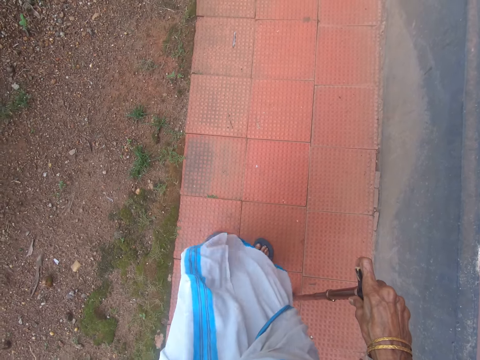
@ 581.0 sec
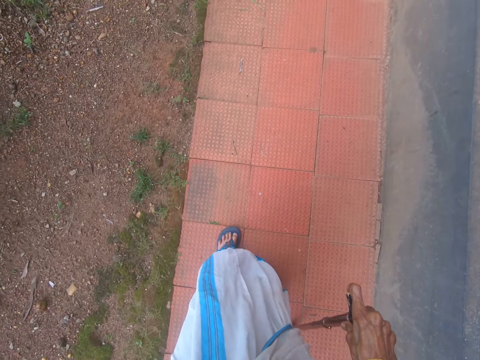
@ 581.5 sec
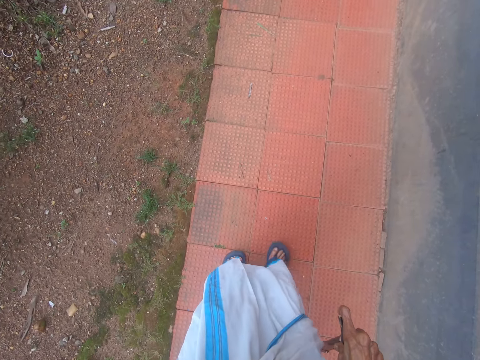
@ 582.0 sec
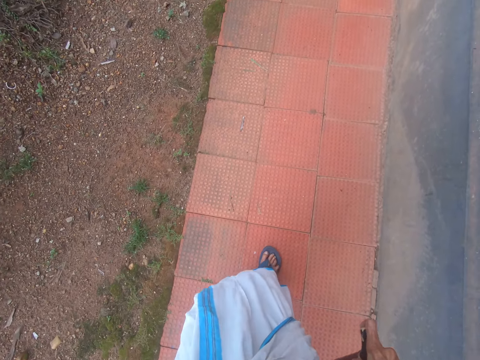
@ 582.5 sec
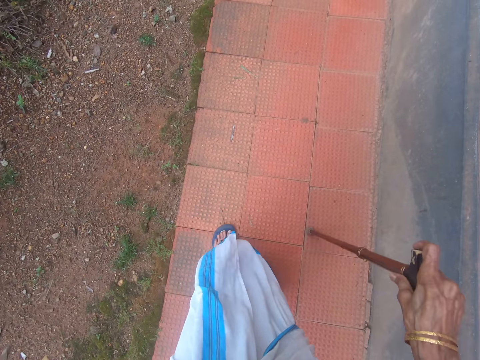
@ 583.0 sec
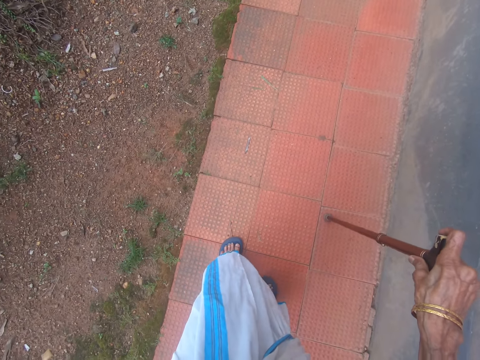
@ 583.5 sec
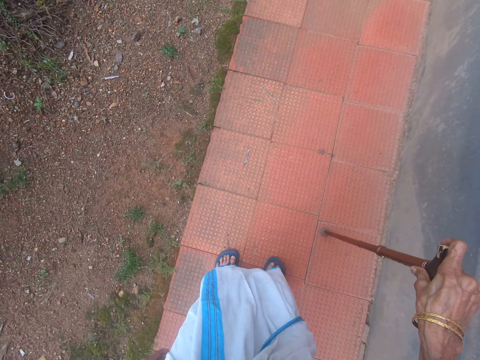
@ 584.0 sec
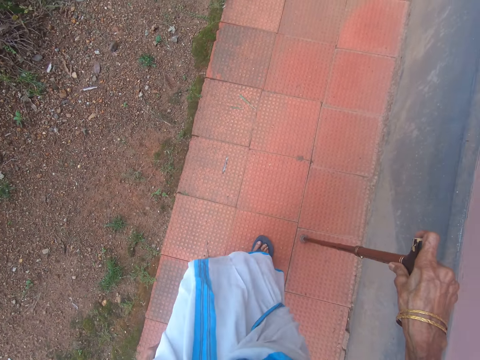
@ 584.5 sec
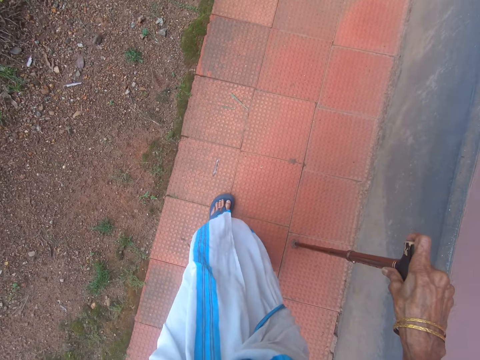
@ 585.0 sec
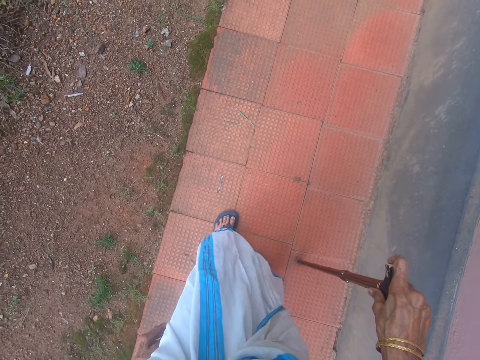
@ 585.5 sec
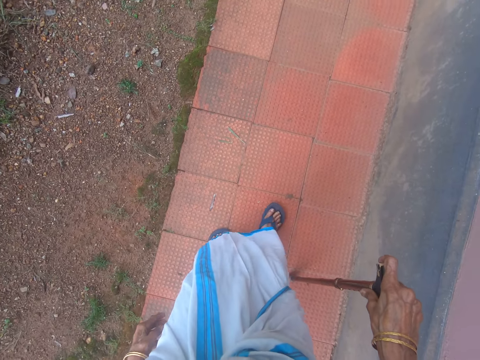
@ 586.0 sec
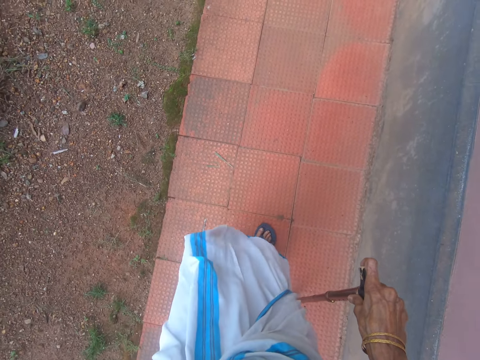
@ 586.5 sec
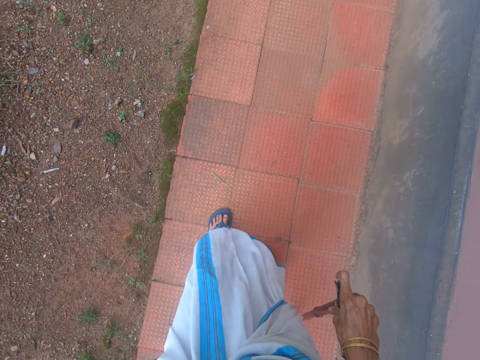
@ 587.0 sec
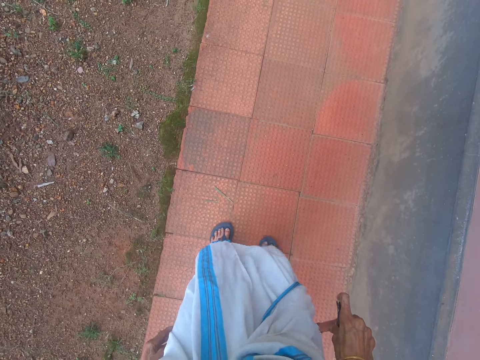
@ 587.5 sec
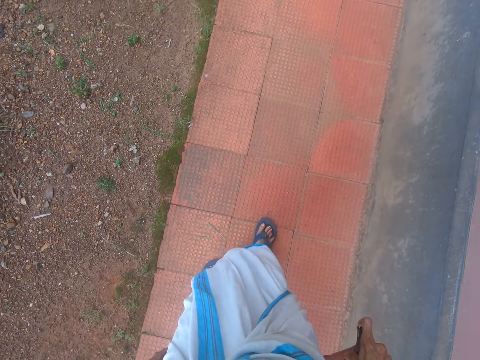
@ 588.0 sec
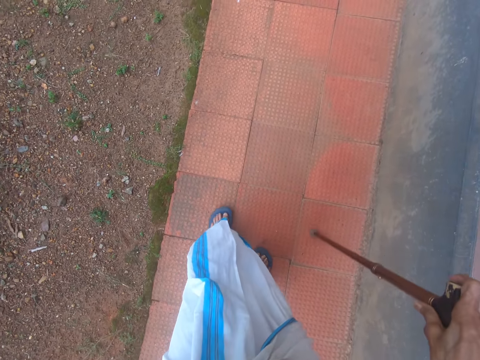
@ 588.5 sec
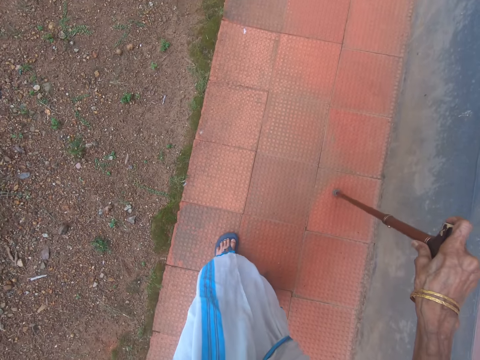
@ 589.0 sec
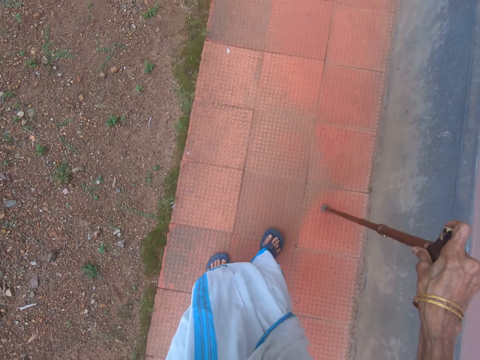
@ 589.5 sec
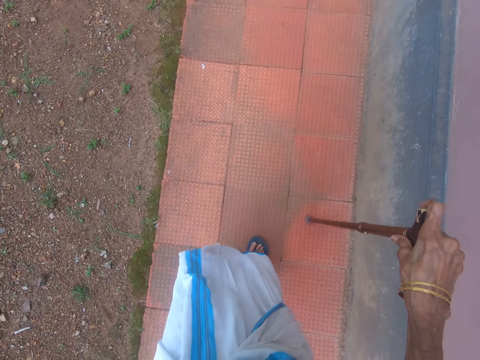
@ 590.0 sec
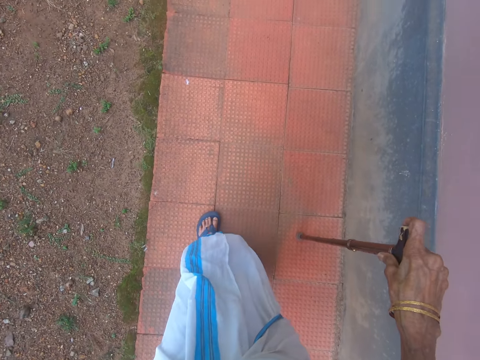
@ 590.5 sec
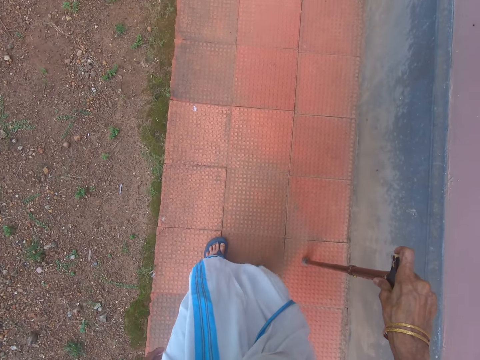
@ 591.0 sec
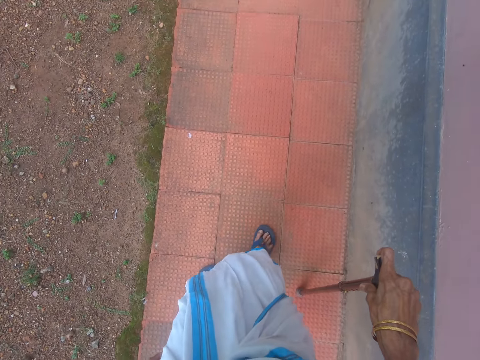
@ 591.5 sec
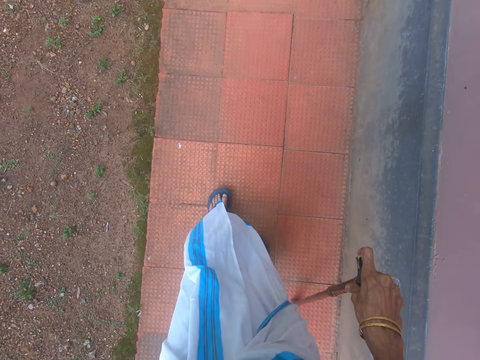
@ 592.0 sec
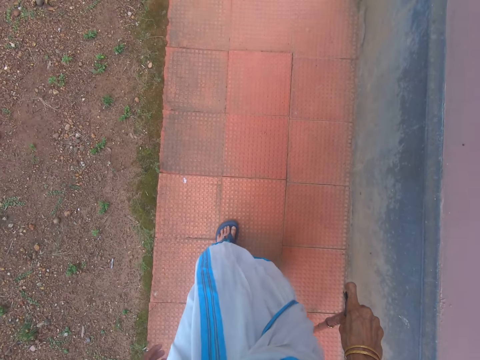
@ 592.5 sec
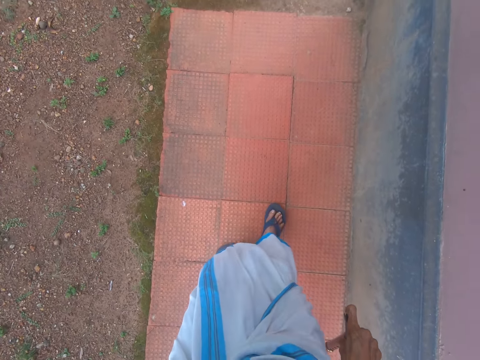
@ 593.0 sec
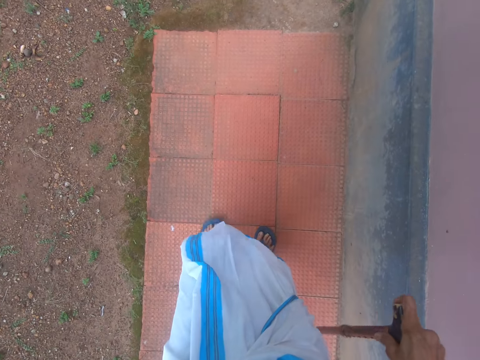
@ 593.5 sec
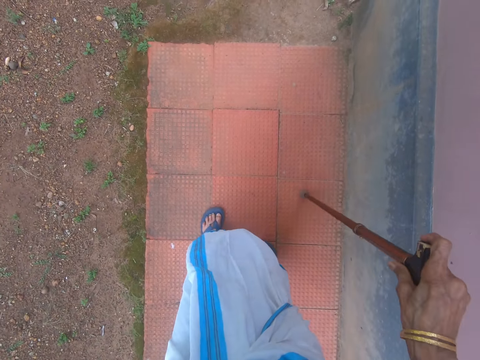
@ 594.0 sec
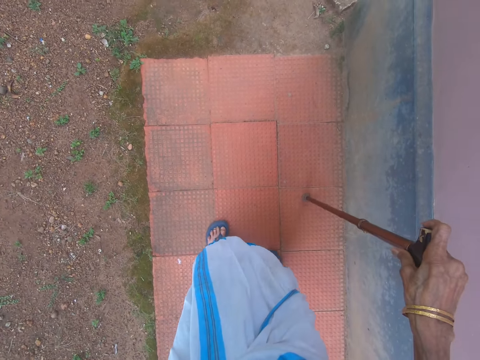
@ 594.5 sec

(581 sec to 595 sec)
The camera wearer walks with a stick.

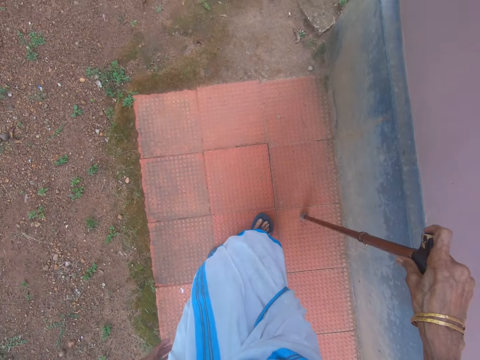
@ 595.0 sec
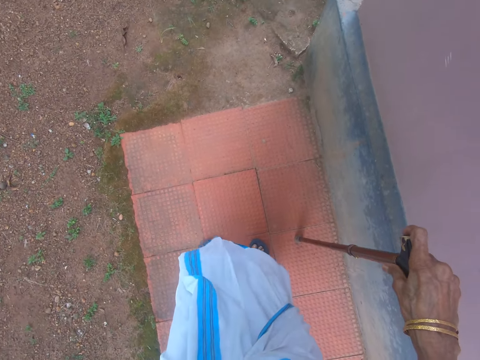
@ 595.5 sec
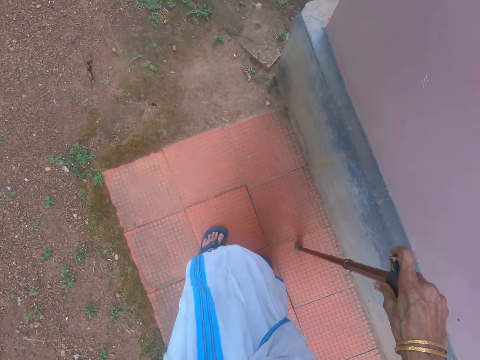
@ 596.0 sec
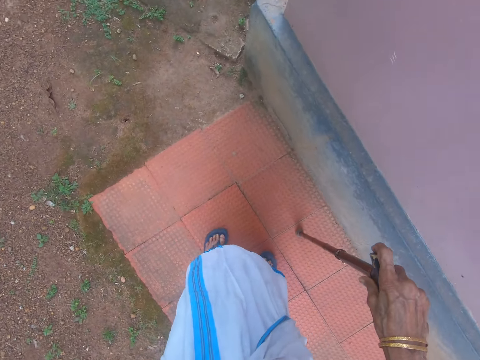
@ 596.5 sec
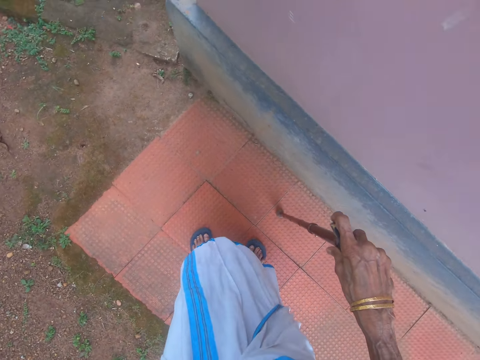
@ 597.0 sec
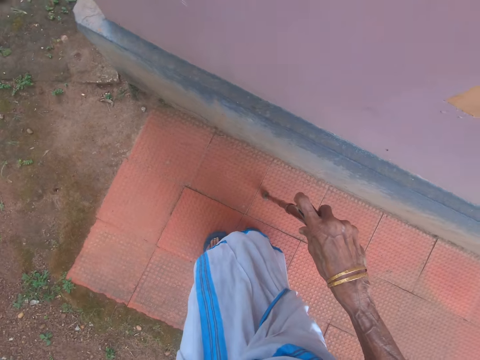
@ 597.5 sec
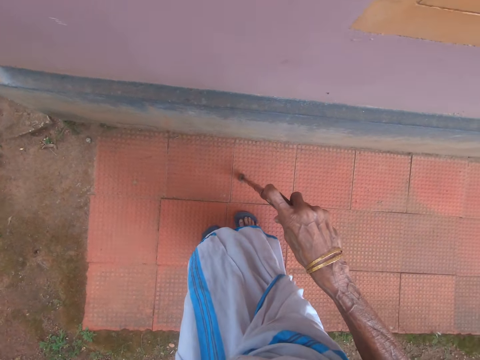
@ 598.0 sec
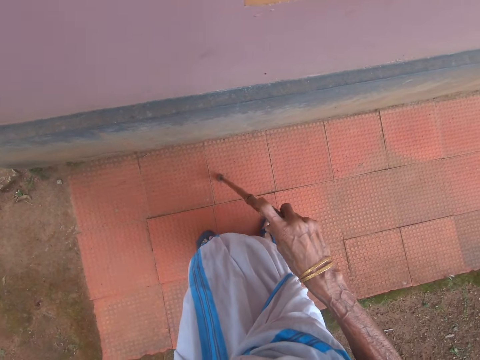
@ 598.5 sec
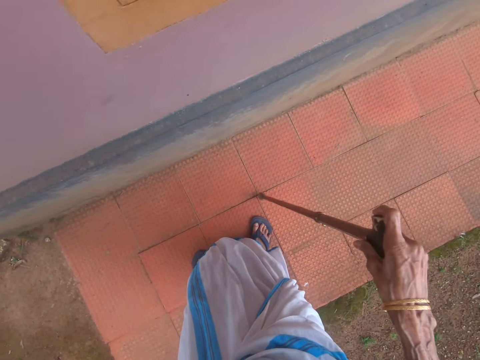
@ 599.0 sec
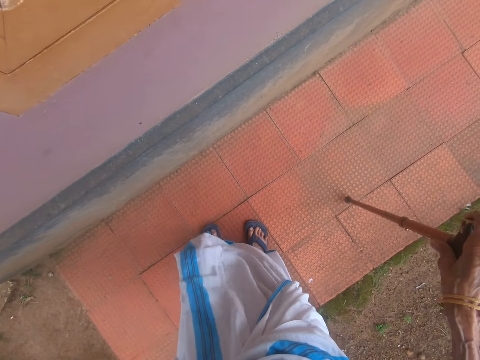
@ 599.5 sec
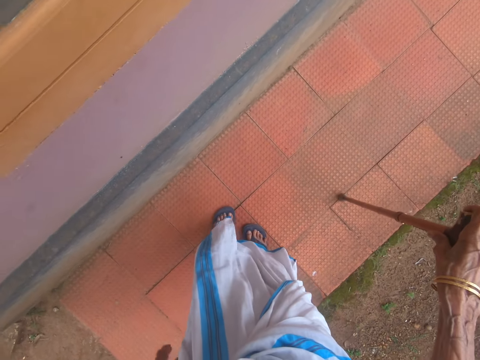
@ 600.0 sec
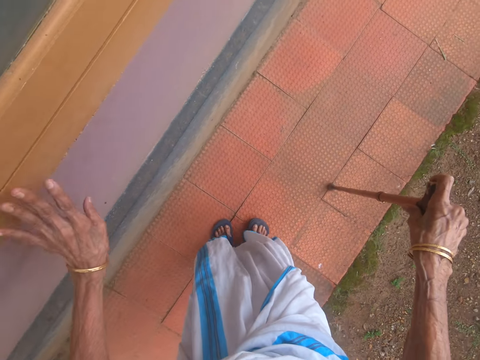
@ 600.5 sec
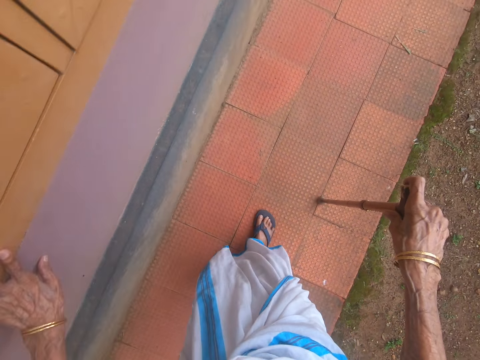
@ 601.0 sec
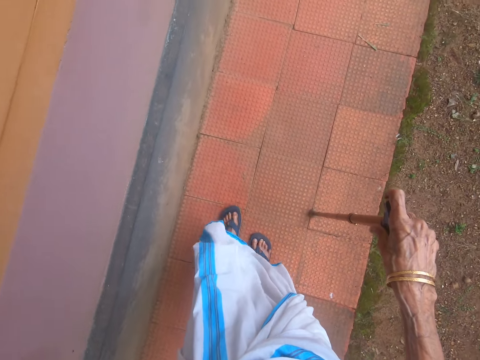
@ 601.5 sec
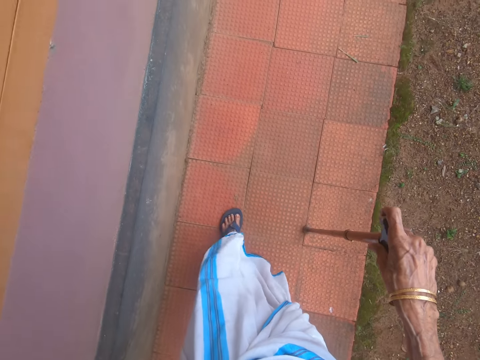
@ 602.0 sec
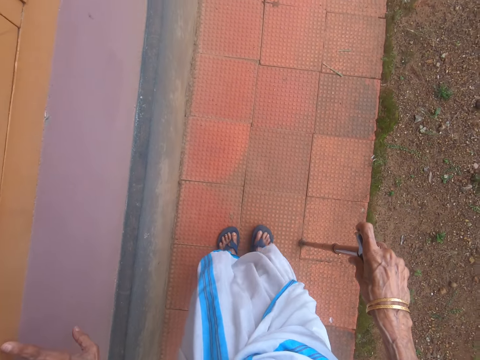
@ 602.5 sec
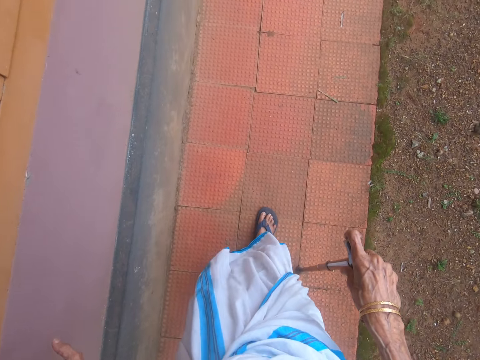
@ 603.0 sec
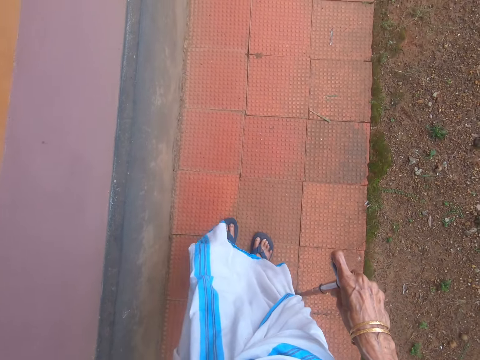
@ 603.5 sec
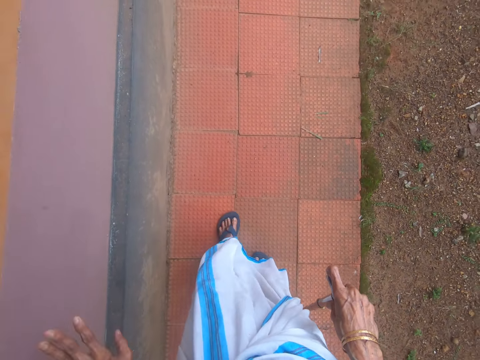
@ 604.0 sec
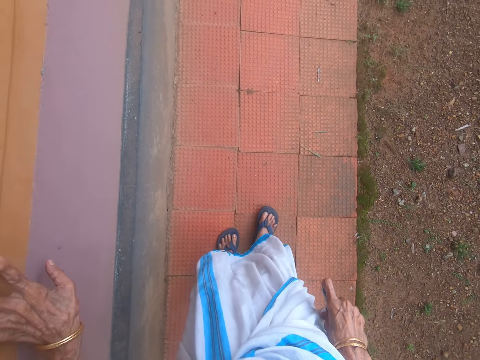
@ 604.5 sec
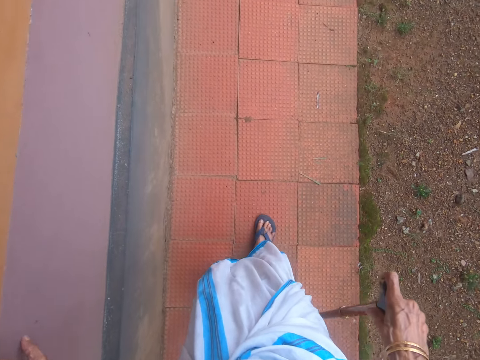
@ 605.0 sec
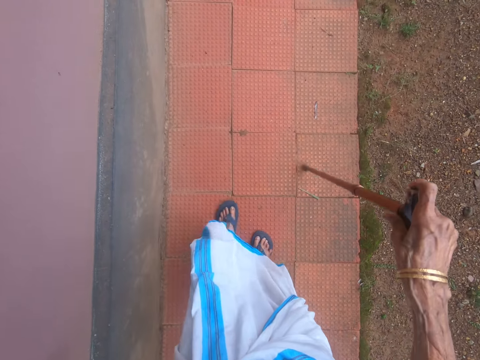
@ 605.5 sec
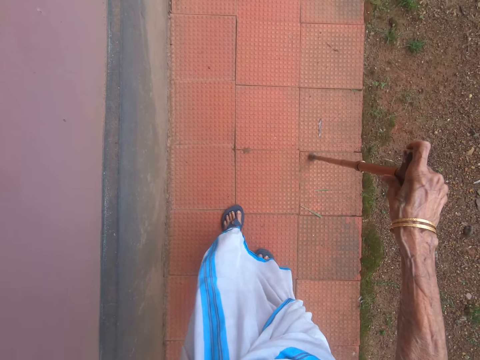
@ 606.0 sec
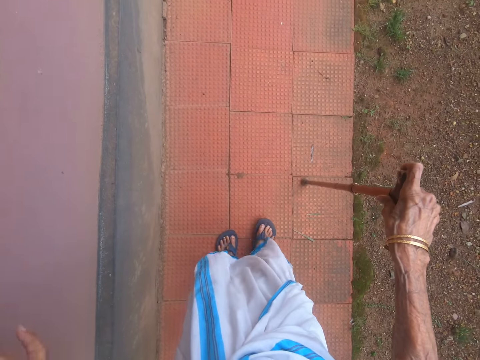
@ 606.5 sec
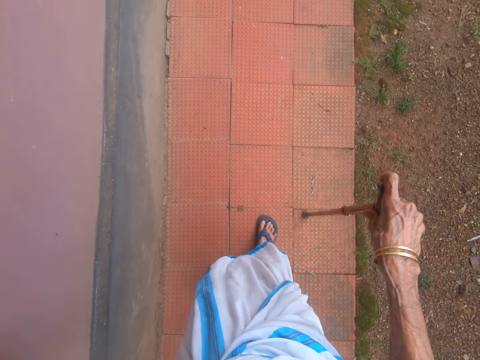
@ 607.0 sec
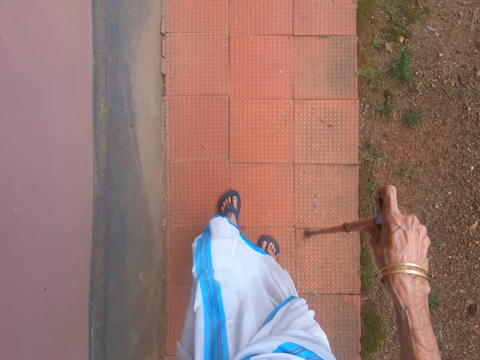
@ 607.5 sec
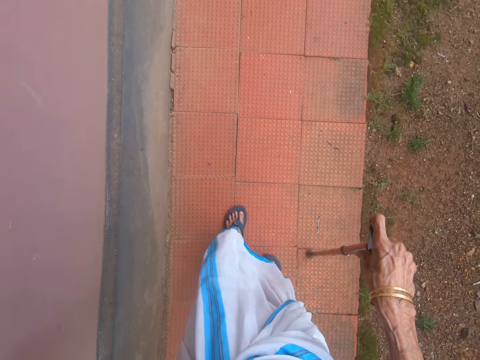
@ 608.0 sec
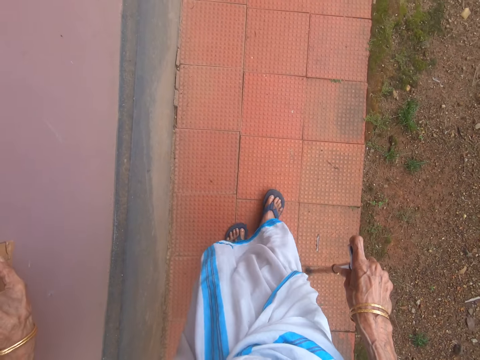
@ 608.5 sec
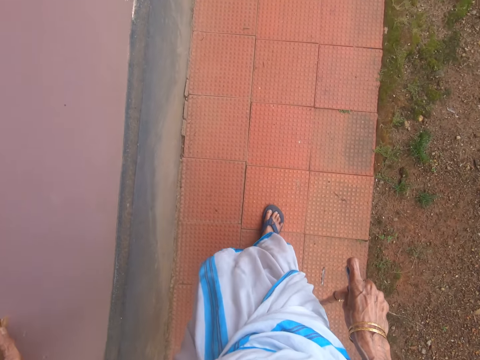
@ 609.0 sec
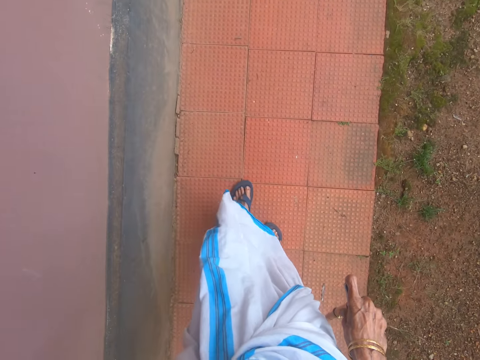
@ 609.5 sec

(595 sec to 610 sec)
The camera wearer looks around. They walk with a stick. They turn around. They touch the wall. They walk on the pavement. They touch the wall. They hold the wall. They walk on the pavement.
